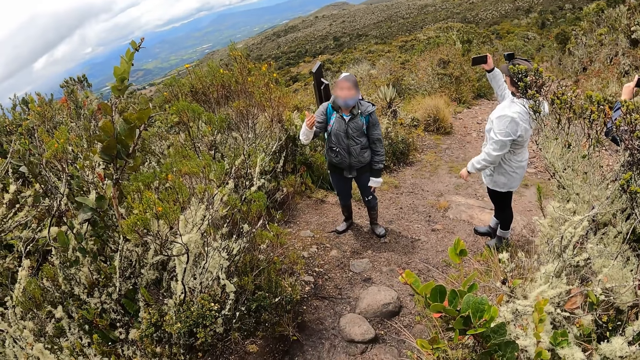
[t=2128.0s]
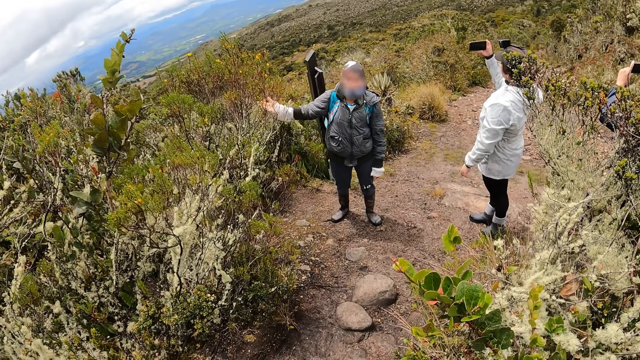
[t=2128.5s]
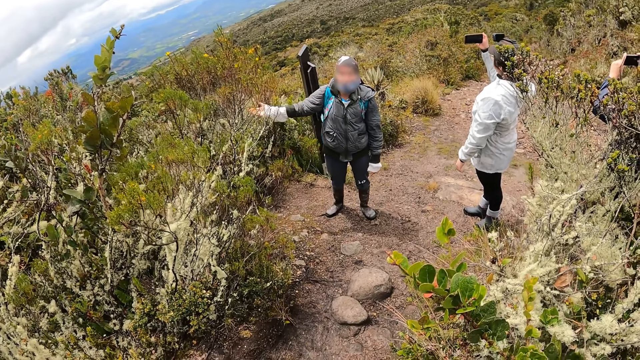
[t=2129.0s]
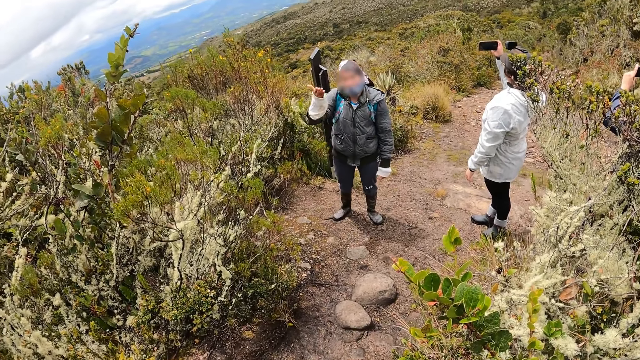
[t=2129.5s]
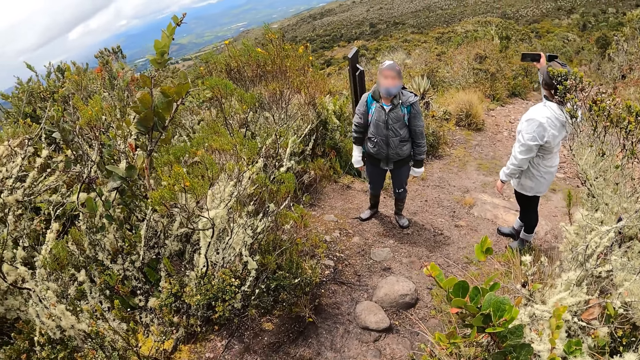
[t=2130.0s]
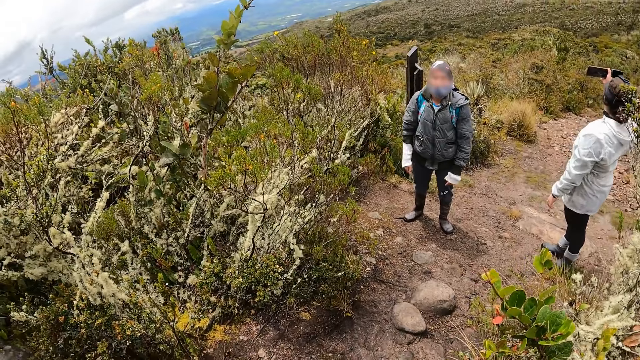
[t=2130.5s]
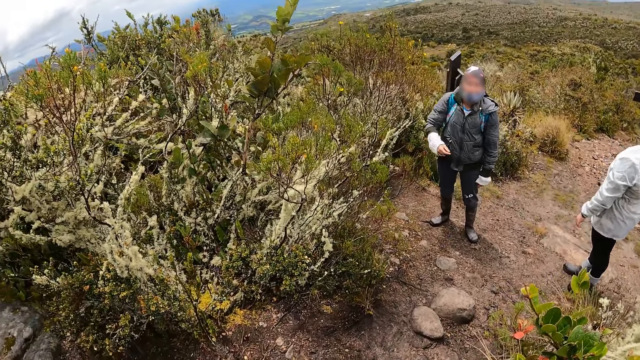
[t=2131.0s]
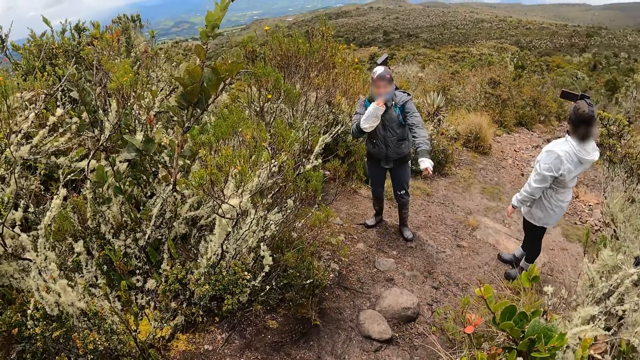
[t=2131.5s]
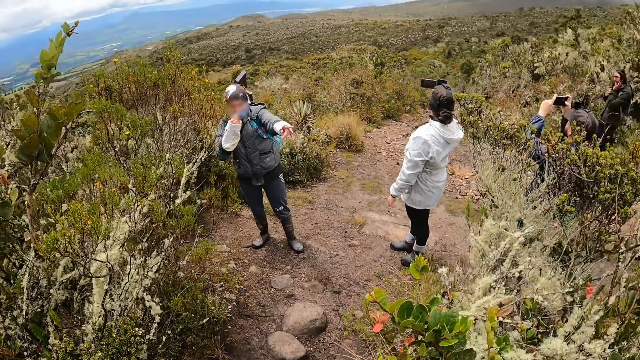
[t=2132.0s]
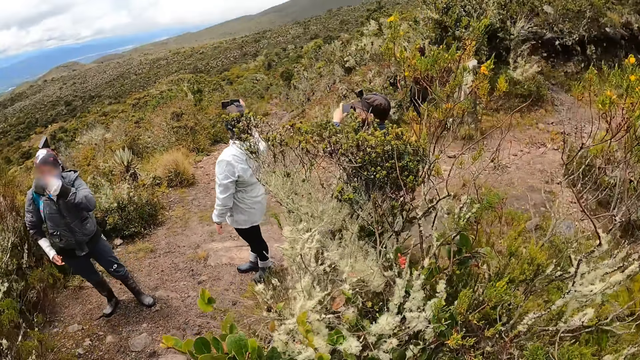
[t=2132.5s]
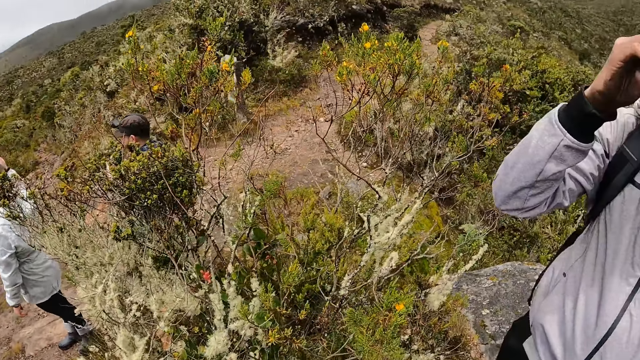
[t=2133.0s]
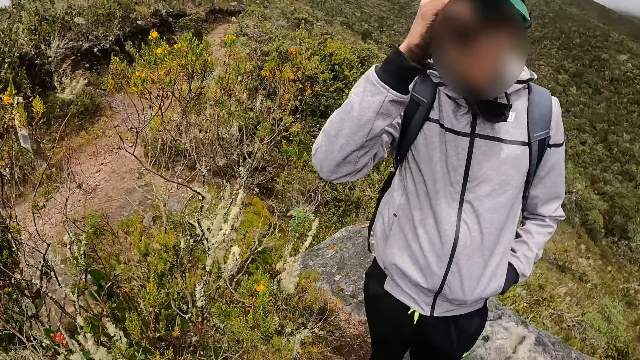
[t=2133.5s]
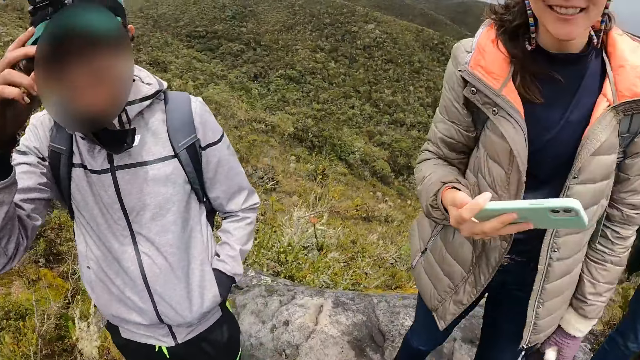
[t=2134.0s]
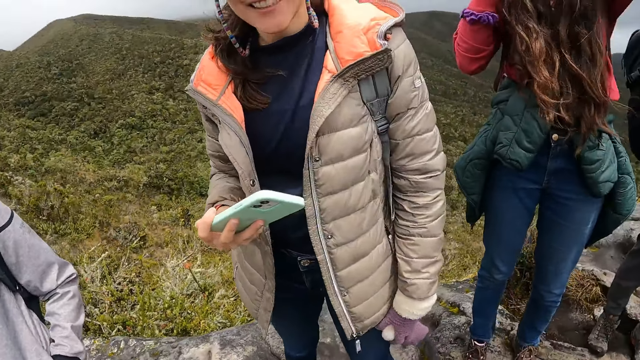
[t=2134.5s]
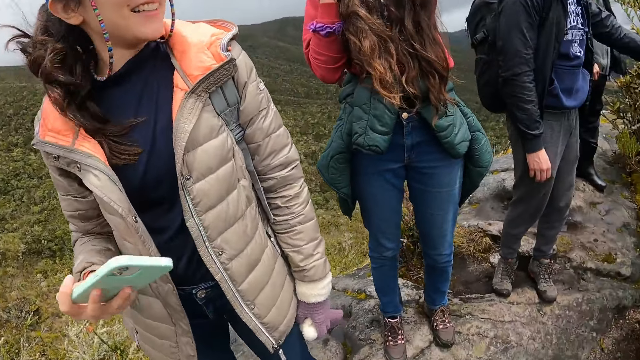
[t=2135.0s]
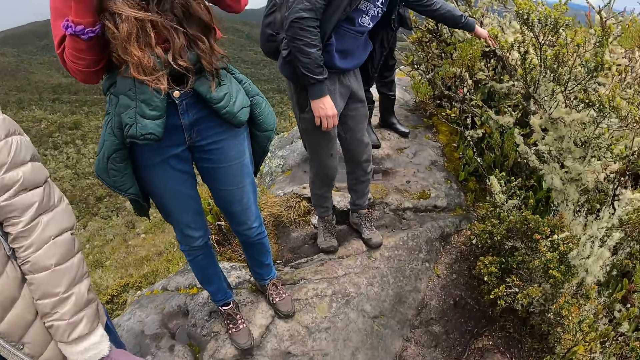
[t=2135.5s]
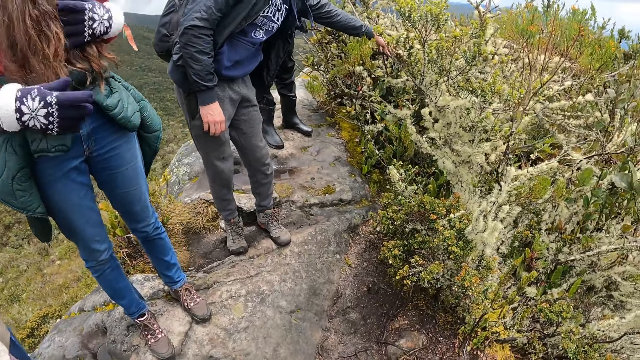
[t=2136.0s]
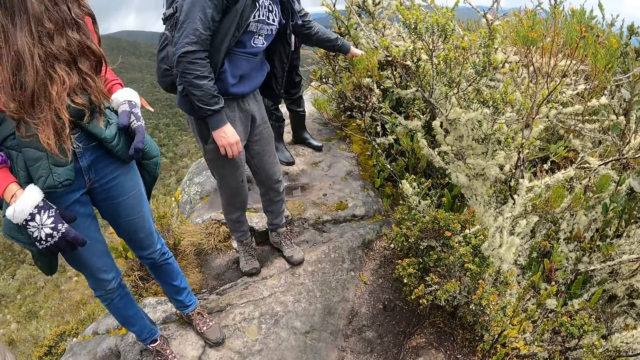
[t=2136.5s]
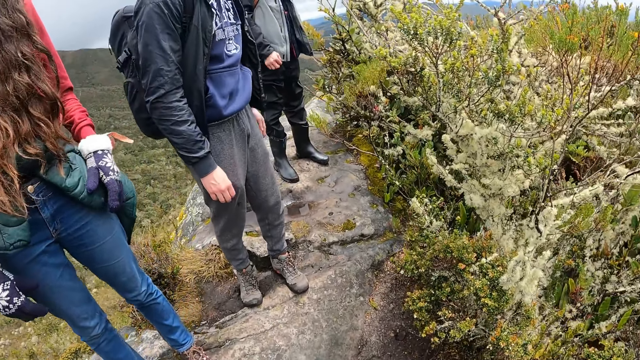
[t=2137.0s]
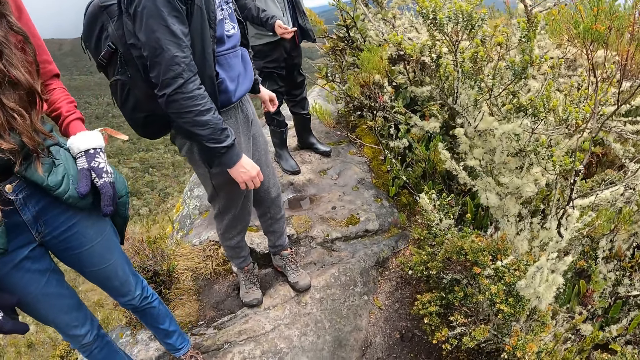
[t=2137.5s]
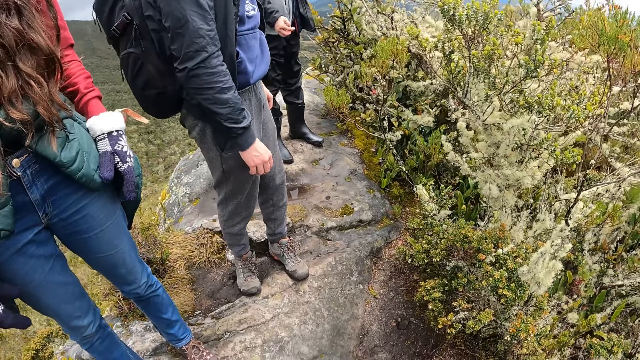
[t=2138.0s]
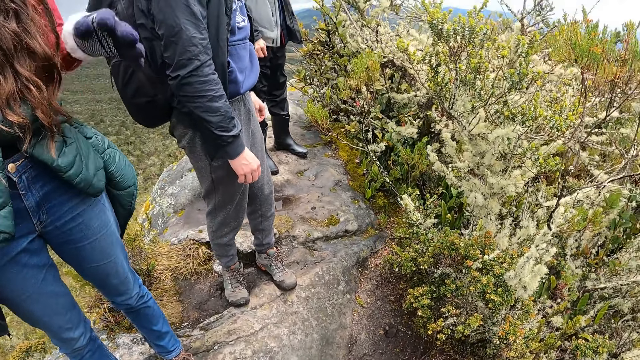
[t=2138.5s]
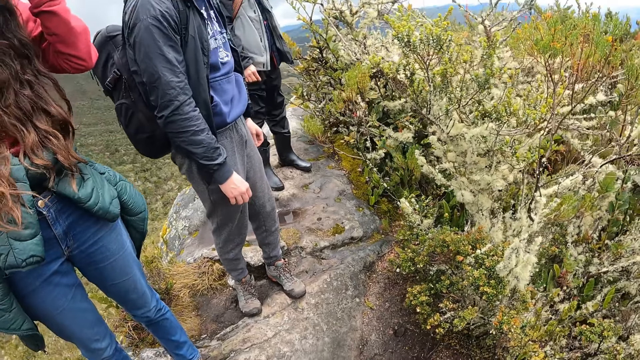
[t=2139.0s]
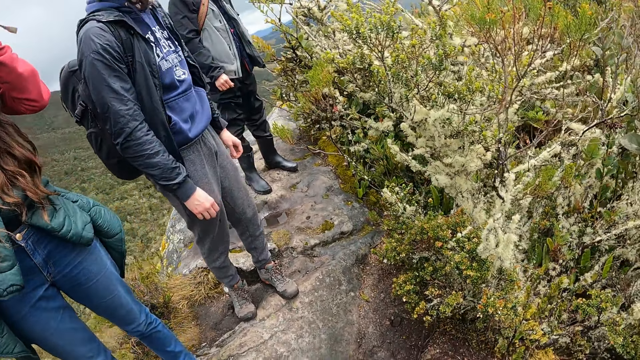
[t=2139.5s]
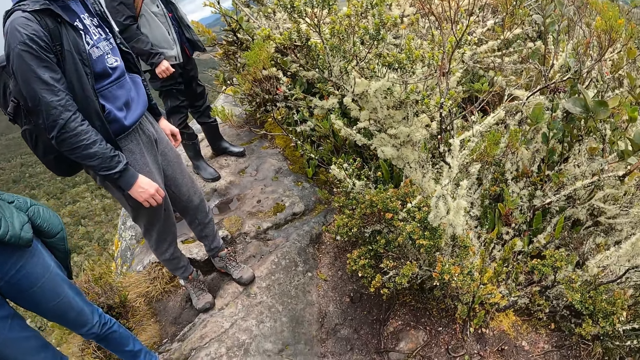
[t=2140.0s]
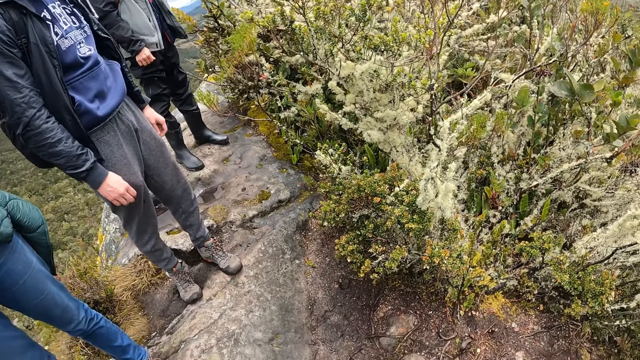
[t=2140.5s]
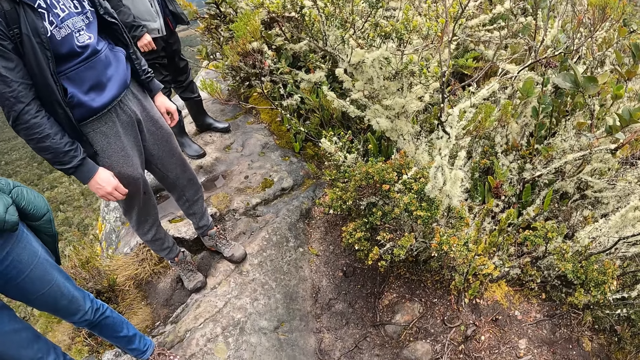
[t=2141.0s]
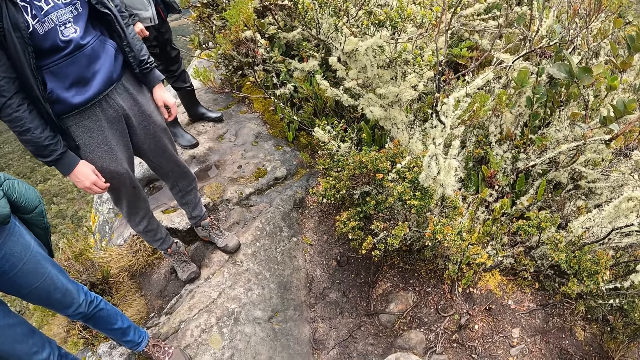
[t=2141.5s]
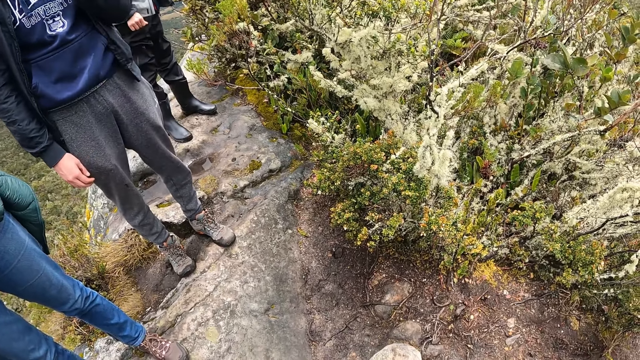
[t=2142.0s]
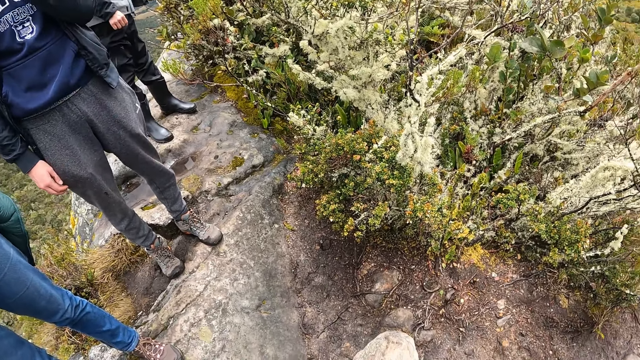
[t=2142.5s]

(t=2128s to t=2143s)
The camera wearer looks around. The woman holds the phone in her right hand. A man touches a flower at the top of the hill with his left hand. The camera wearer stares at the shrubs.

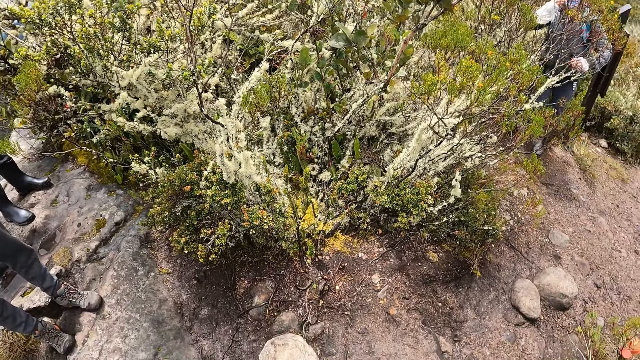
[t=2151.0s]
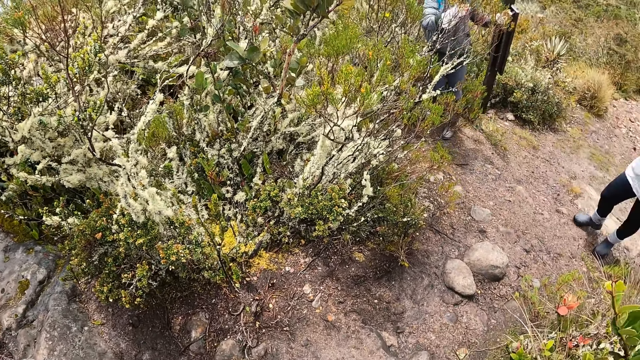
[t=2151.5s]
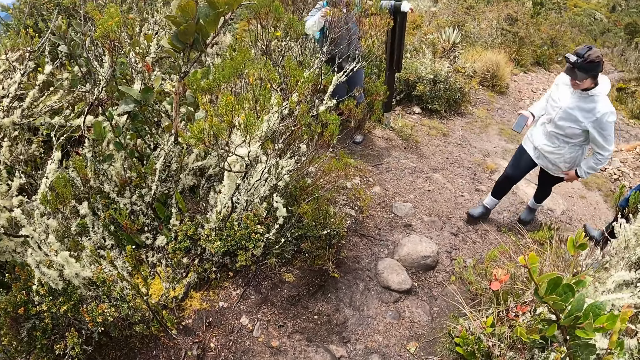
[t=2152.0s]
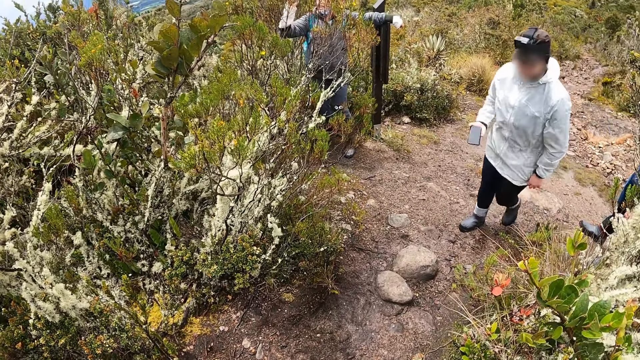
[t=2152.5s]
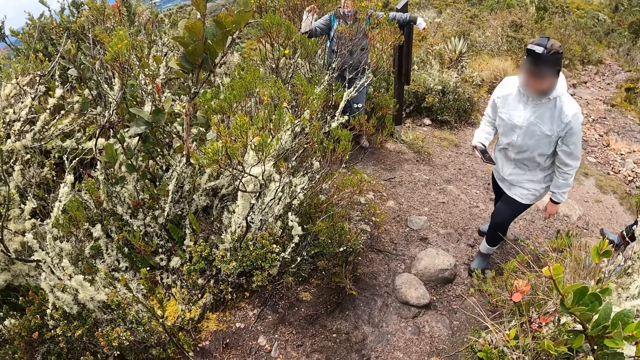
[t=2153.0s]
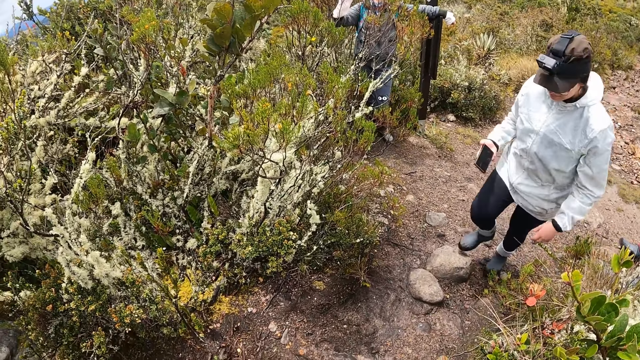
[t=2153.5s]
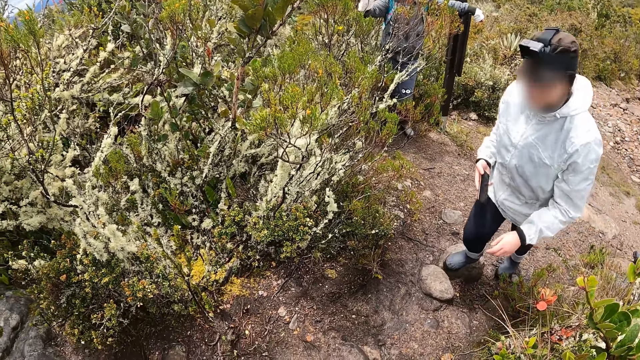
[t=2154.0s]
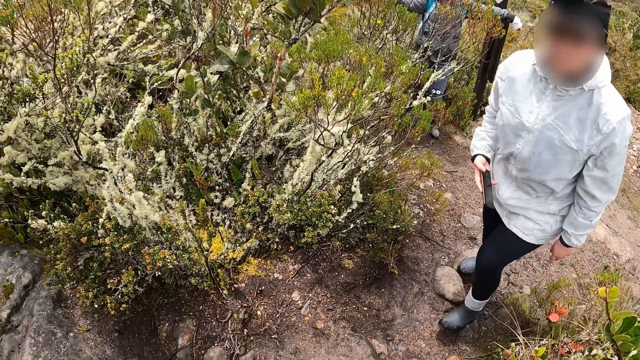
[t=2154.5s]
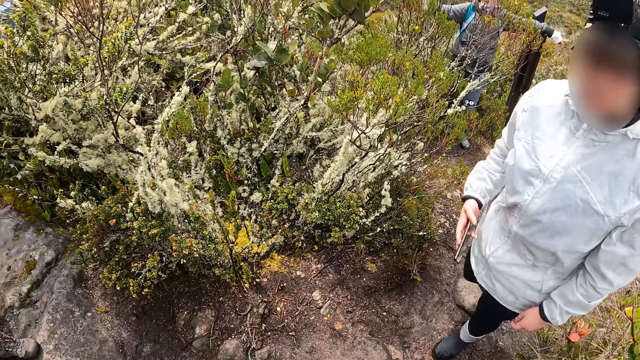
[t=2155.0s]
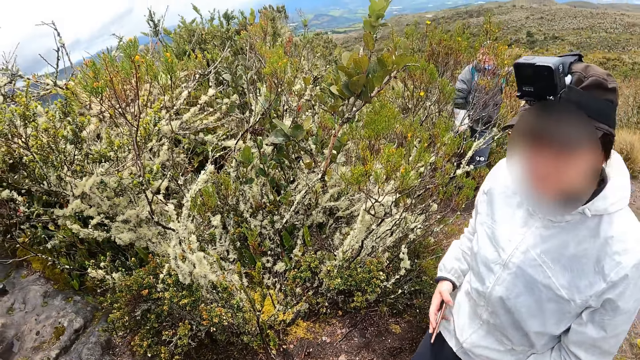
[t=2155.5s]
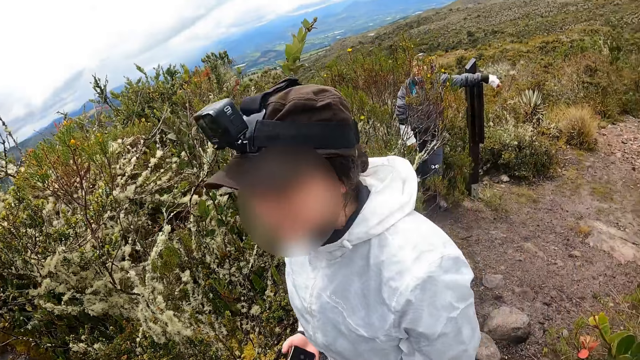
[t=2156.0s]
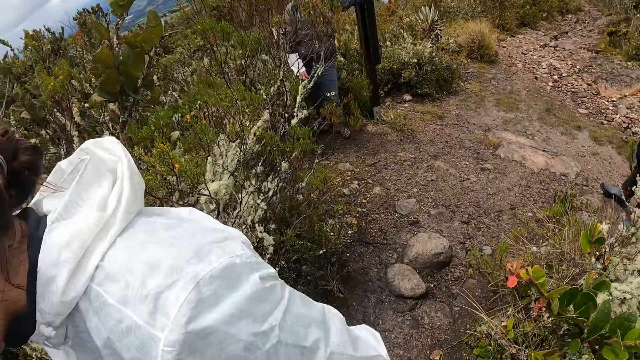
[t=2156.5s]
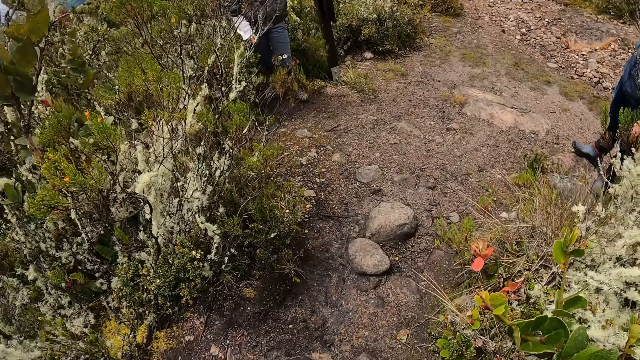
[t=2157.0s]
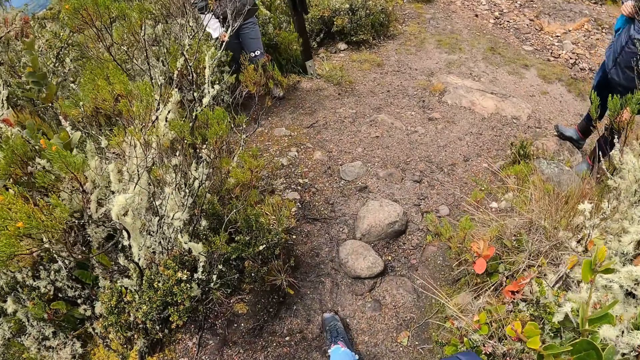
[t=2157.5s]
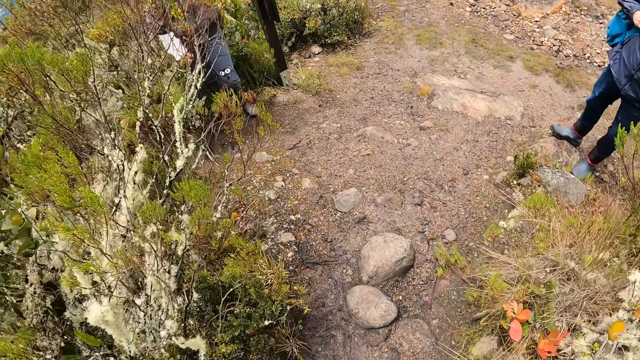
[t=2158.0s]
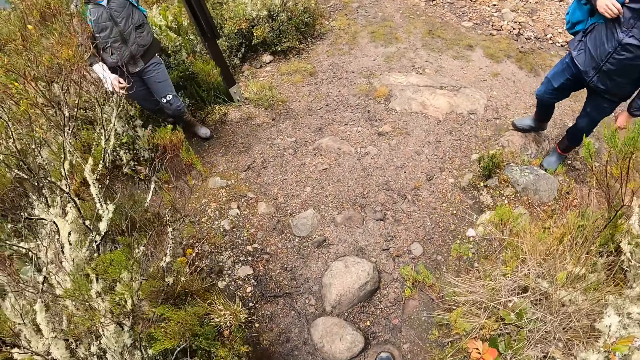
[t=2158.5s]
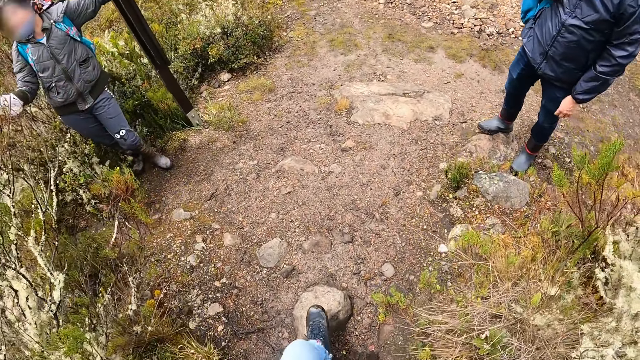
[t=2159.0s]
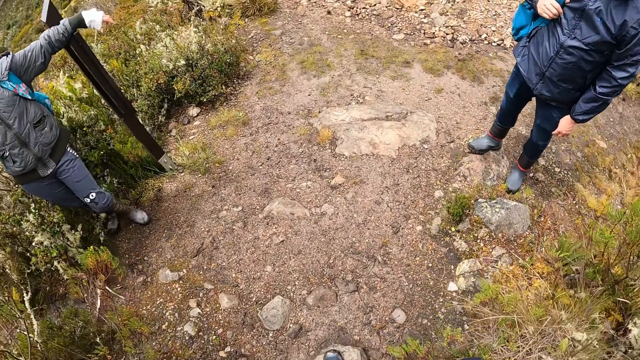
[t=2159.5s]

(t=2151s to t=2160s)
The woman walks towards the hill top with the phone in her right hand. The camera wearer walks down from the hill.
